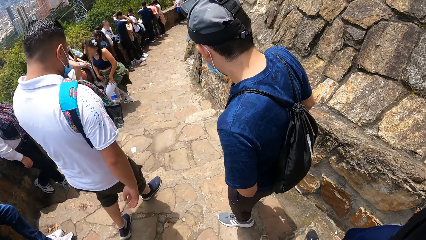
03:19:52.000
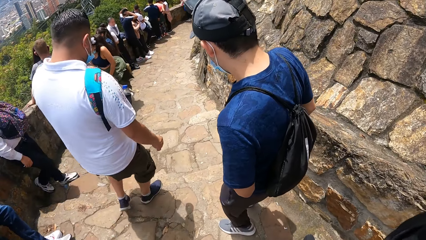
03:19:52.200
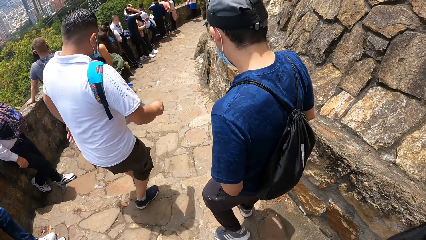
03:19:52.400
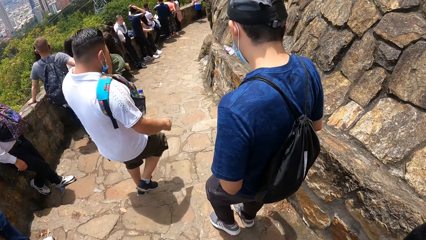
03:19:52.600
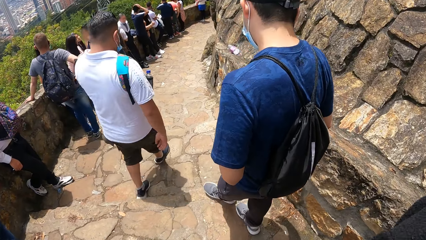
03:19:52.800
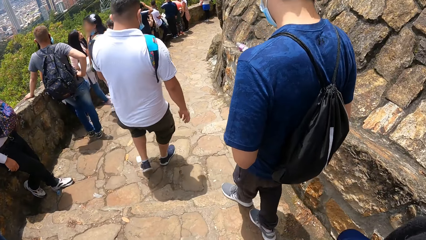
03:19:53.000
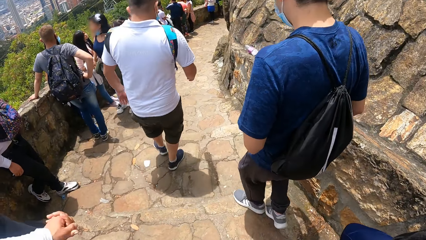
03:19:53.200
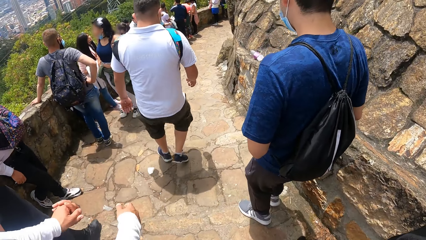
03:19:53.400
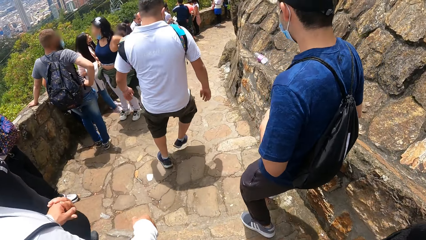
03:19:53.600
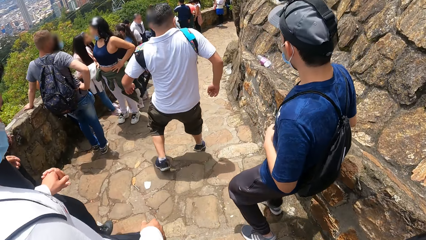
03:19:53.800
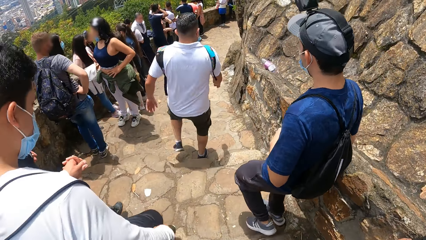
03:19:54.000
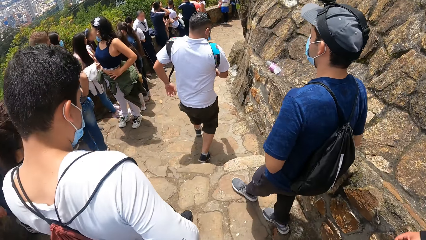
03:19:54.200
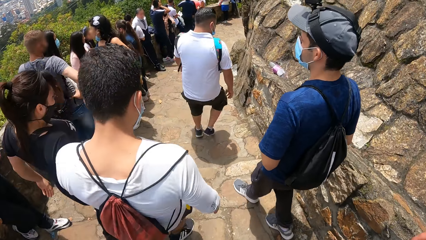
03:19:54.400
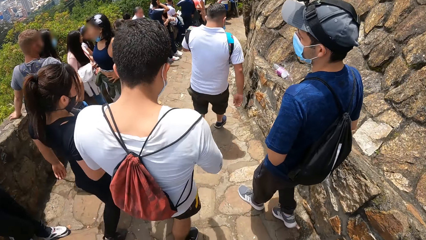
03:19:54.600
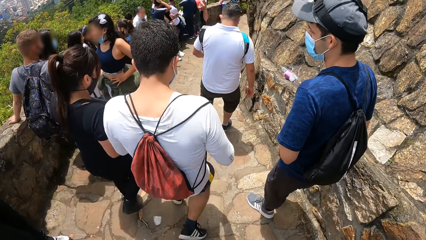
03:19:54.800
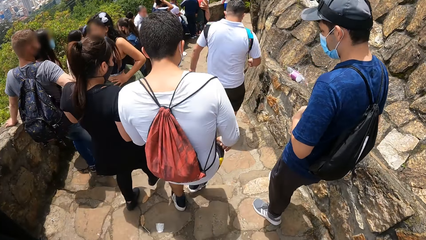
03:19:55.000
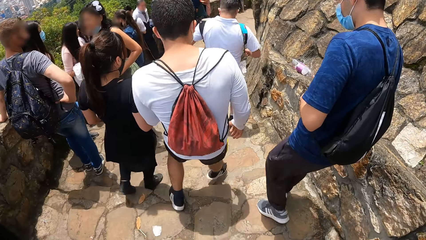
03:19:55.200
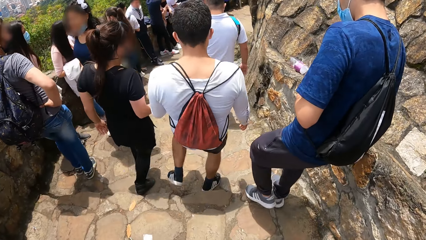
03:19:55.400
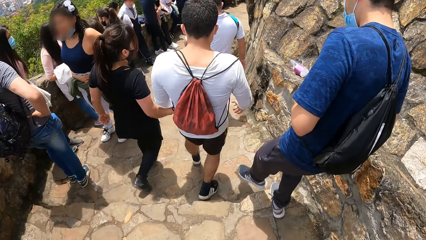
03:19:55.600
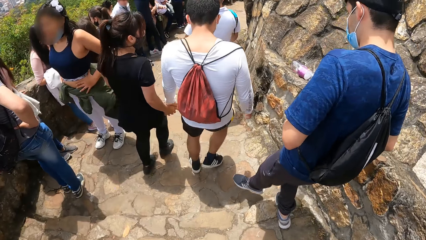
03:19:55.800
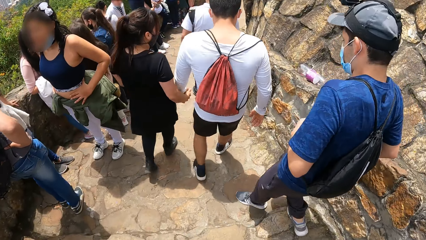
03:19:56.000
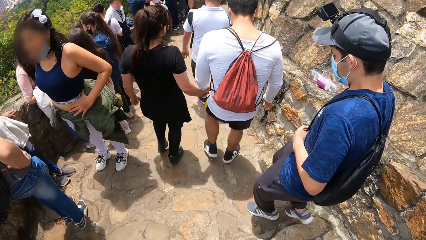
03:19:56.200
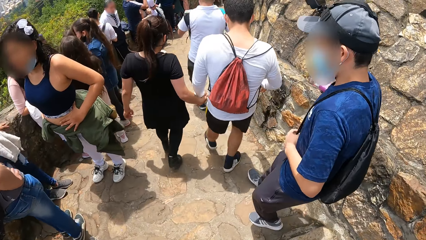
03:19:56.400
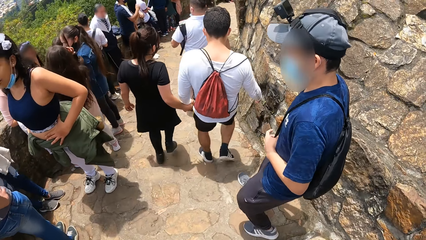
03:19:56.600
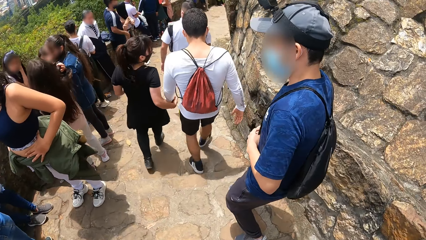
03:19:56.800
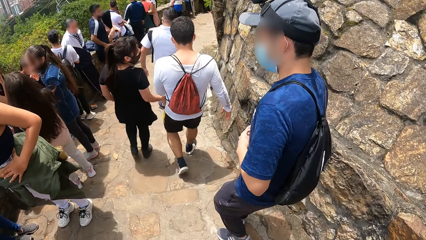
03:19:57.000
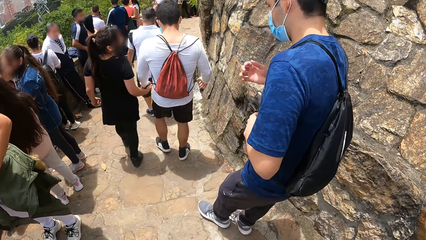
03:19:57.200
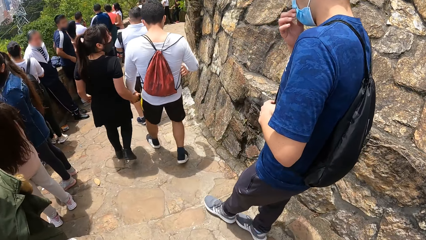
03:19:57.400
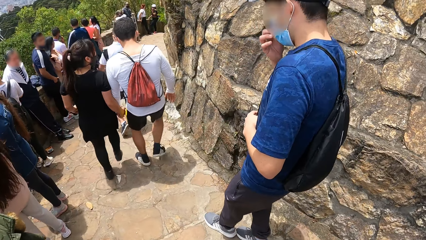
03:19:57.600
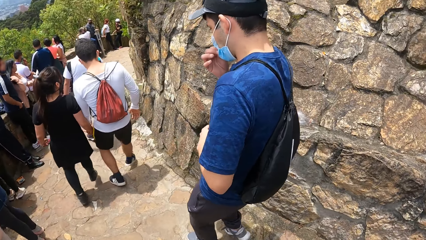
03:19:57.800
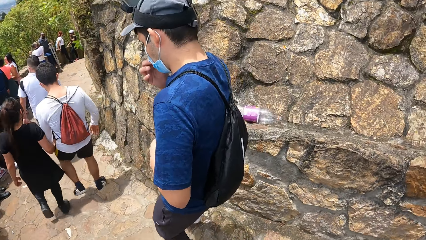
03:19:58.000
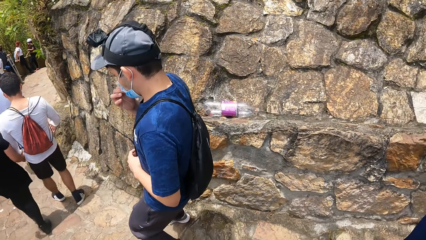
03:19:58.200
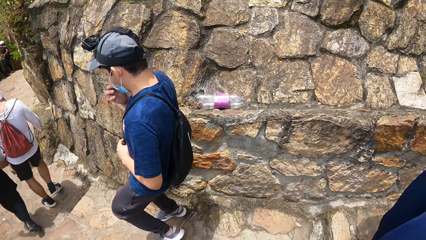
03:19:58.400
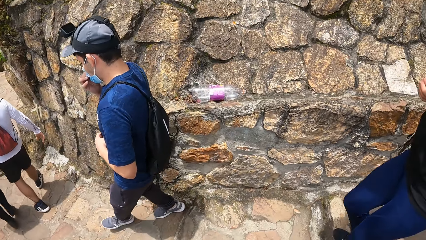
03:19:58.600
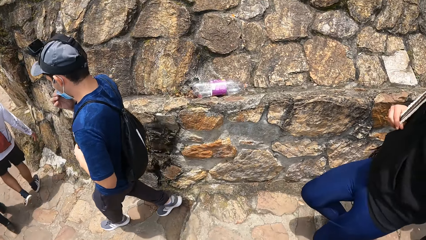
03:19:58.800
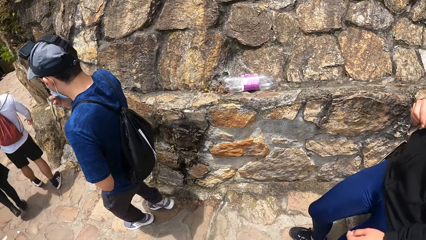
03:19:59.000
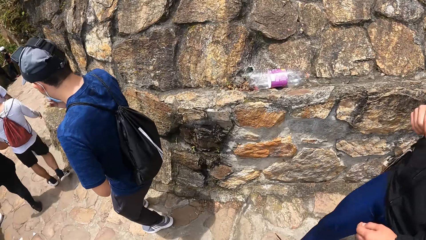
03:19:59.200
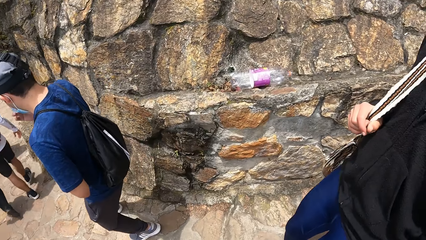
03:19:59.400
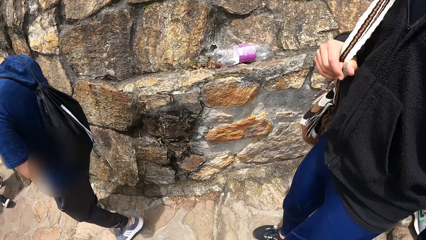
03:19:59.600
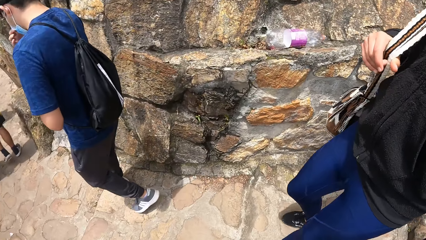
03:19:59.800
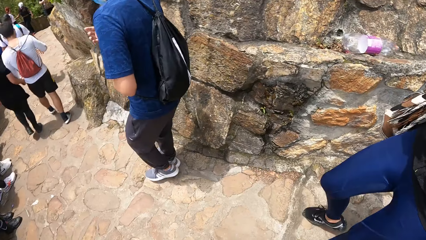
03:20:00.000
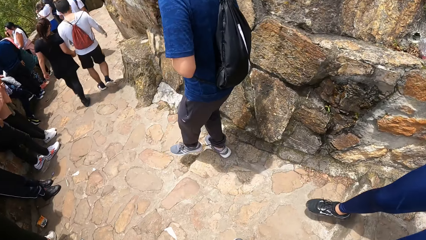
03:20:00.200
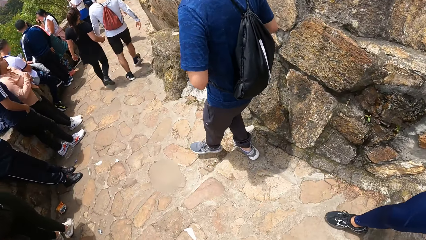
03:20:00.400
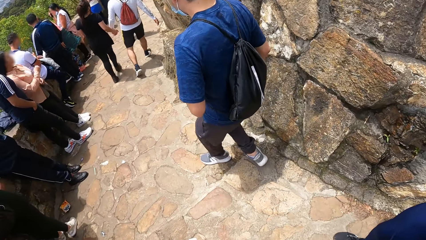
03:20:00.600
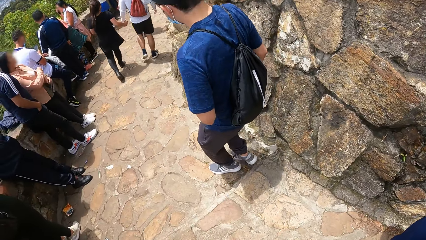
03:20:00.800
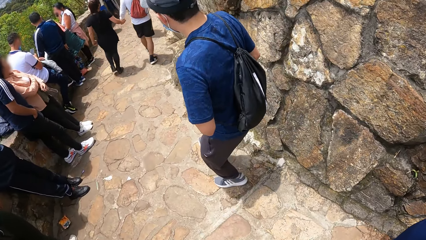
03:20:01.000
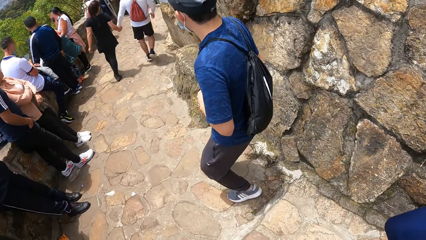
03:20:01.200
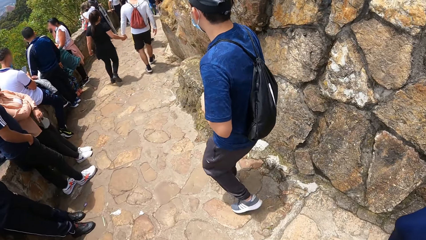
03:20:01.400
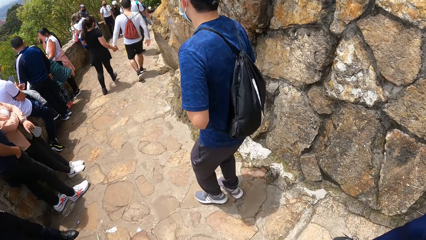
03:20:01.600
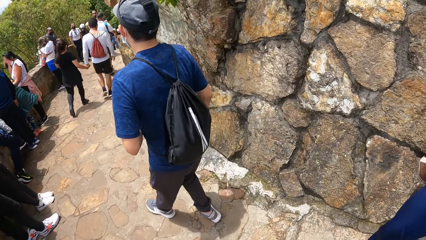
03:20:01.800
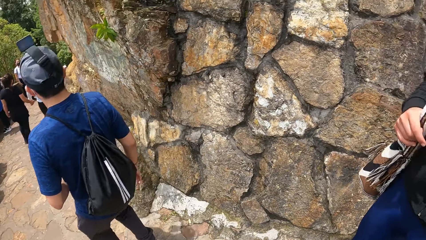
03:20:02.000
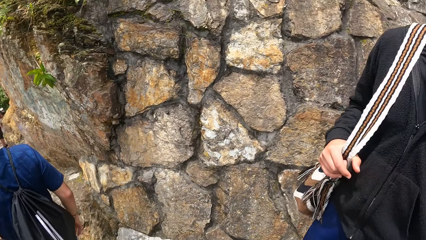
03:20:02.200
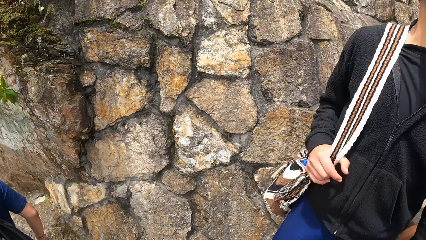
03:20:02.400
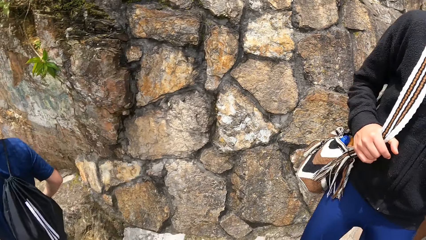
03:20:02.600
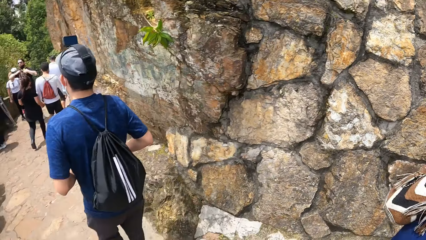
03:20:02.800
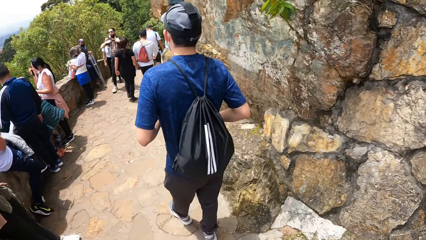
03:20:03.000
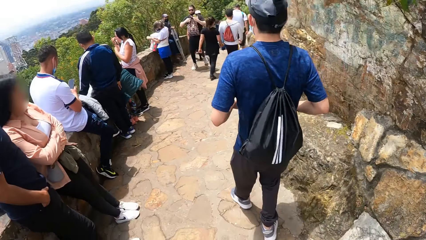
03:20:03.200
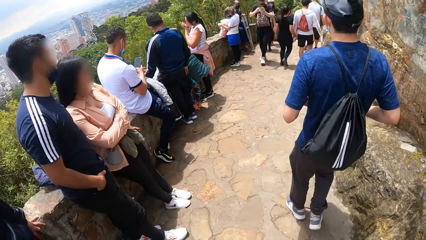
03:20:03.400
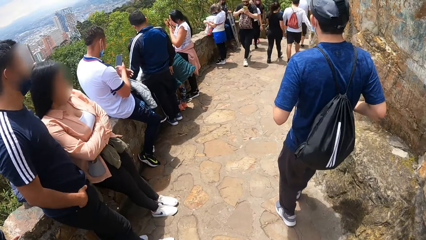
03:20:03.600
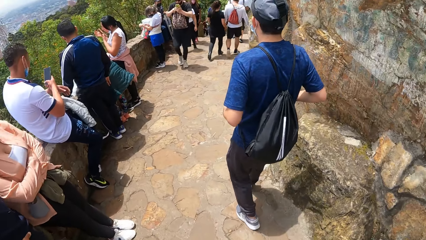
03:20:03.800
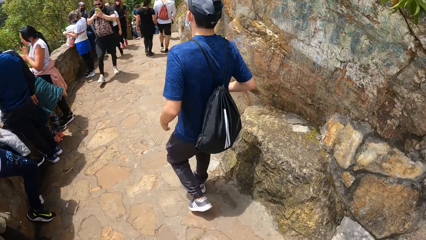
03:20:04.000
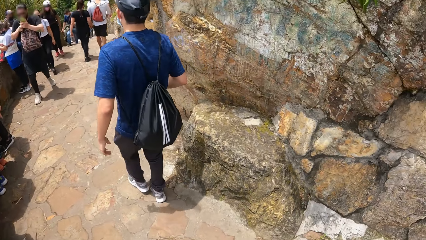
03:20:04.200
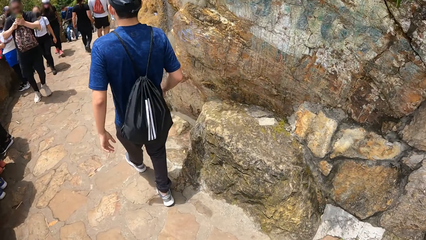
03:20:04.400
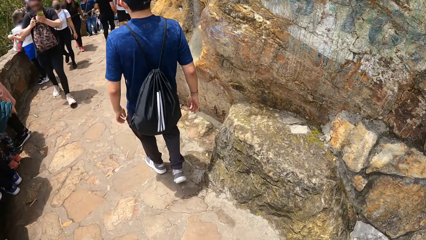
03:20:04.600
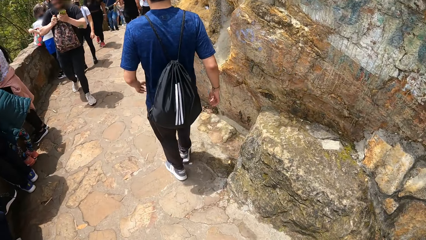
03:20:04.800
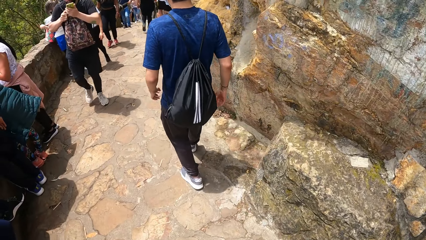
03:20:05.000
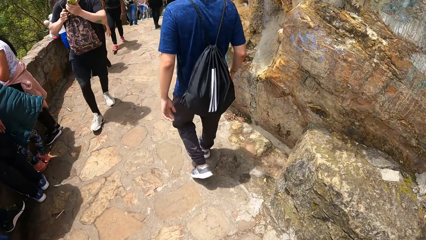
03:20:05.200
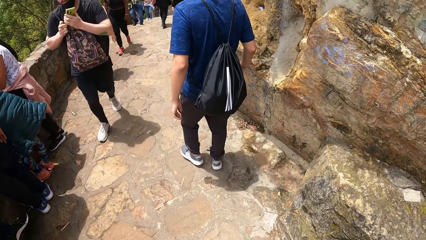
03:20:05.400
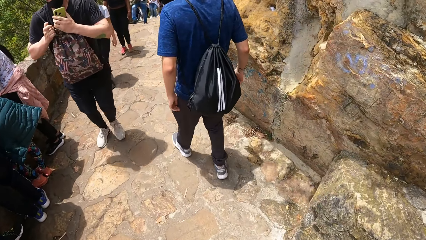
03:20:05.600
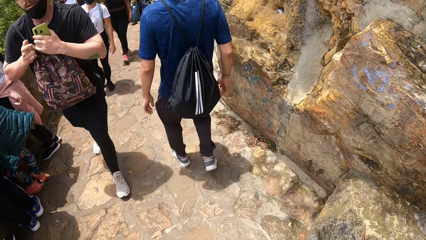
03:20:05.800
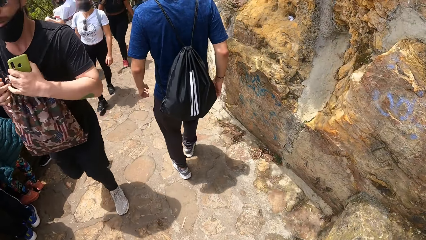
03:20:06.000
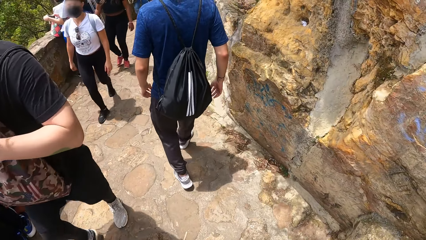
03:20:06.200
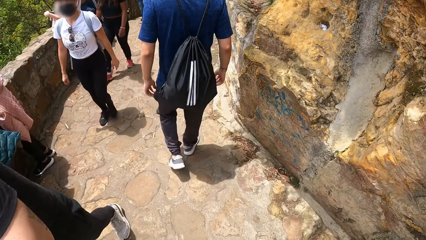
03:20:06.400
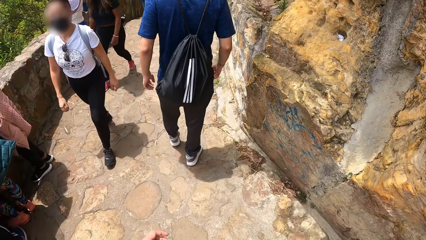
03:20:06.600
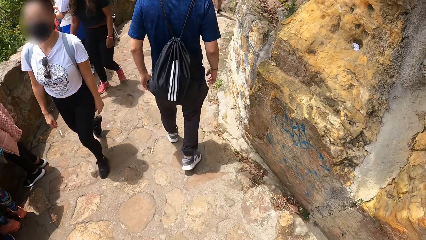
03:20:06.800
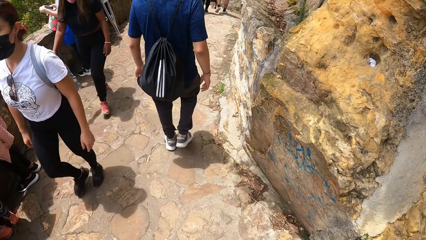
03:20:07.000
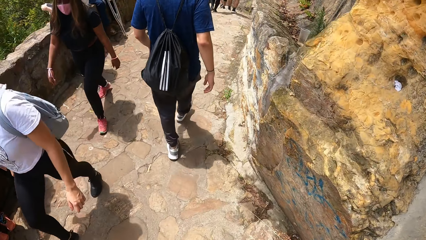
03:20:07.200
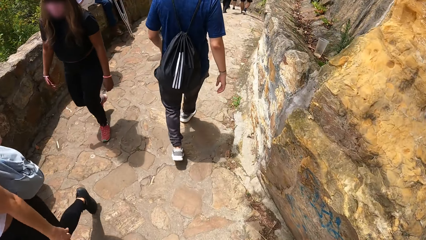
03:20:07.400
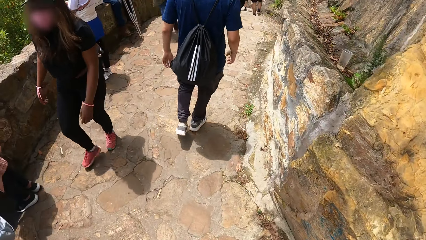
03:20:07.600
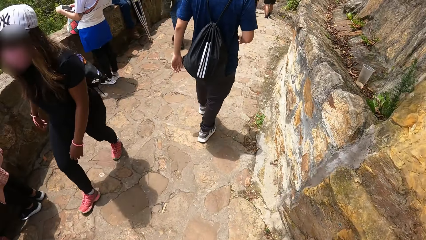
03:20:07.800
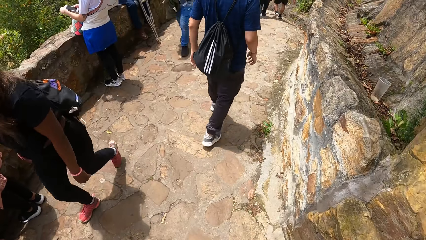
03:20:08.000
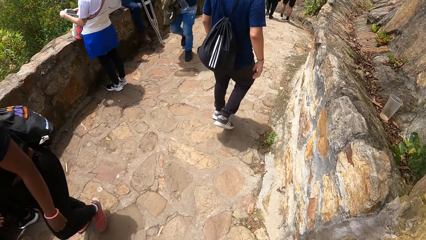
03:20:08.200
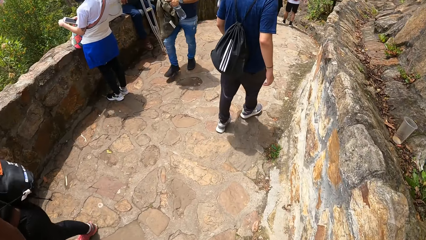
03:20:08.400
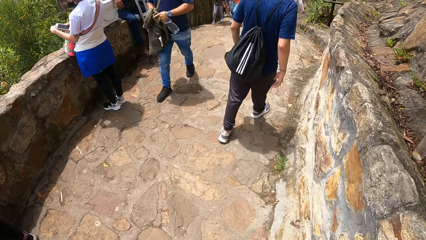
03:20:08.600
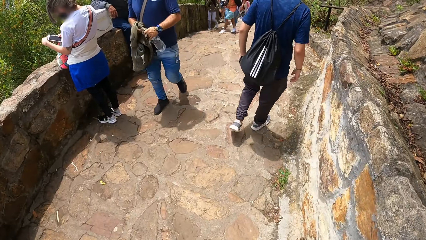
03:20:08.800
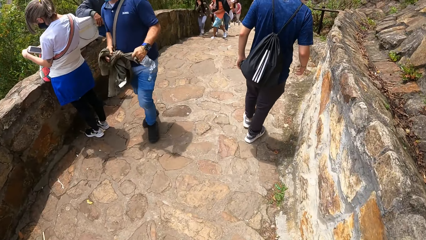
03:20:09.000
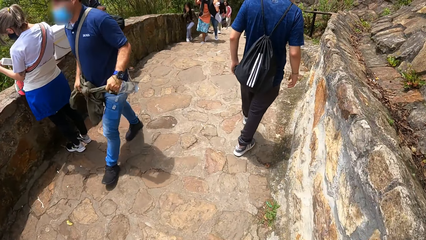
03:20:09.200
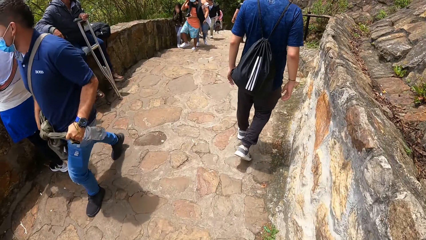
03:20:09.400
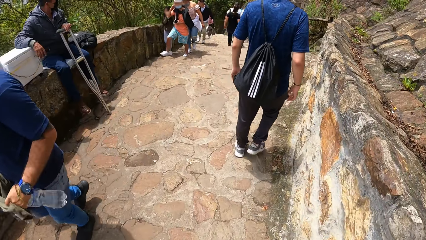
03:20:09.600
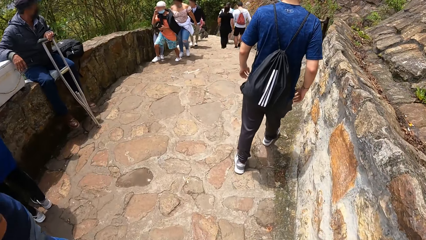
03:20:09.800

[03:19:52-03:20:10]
A man descends the stairs. The camera wearer descends the stairs. The man adjusts the nose mask on his face with his left hand. The man touches the wall with his right hand. The camera wearer looks around. The man descends the stairs.
